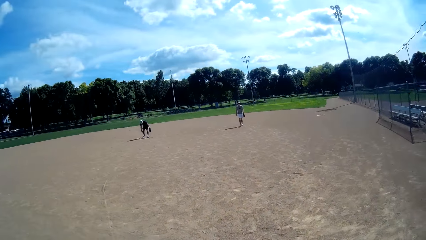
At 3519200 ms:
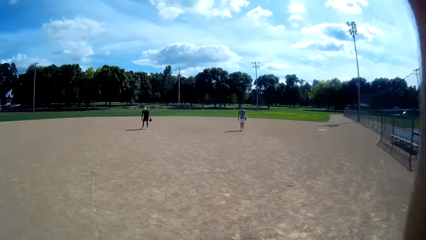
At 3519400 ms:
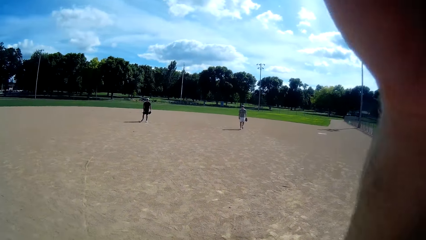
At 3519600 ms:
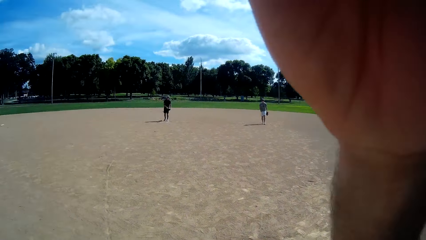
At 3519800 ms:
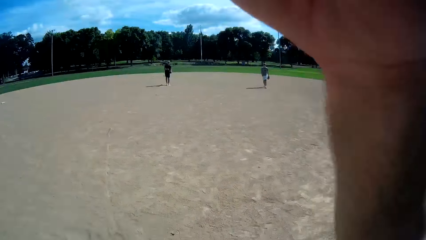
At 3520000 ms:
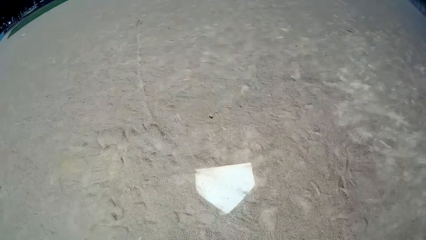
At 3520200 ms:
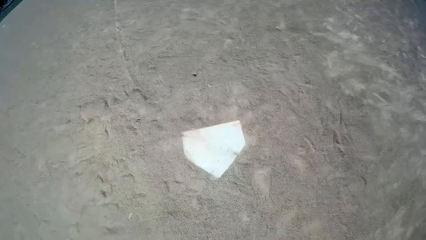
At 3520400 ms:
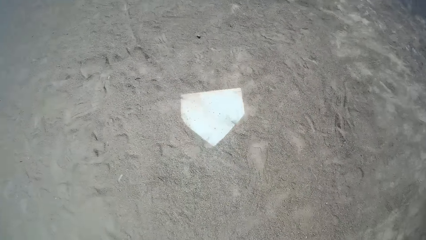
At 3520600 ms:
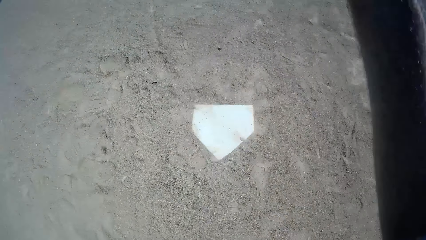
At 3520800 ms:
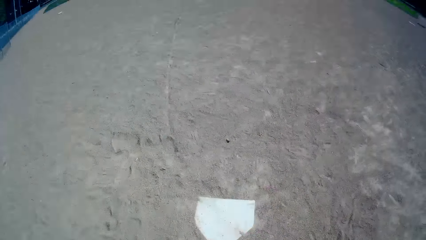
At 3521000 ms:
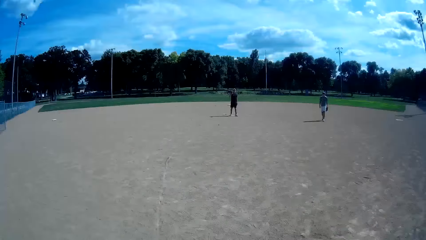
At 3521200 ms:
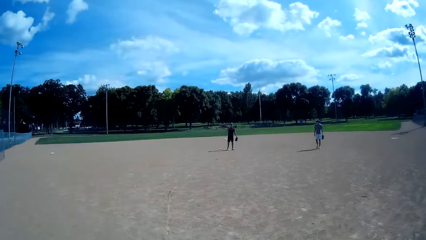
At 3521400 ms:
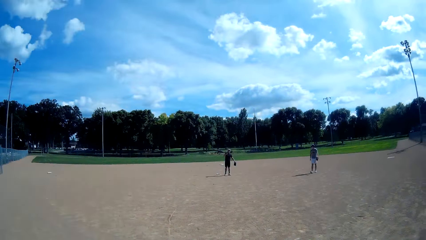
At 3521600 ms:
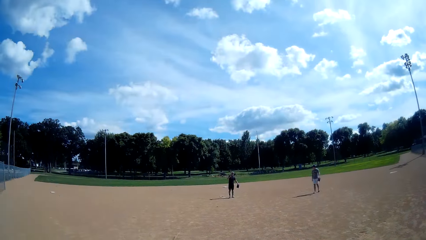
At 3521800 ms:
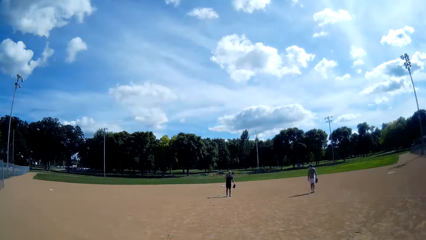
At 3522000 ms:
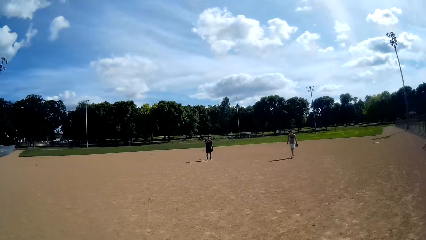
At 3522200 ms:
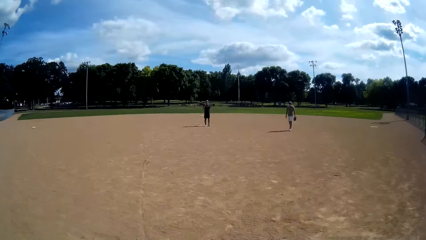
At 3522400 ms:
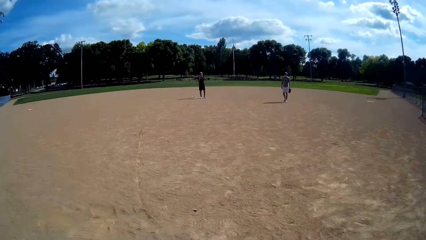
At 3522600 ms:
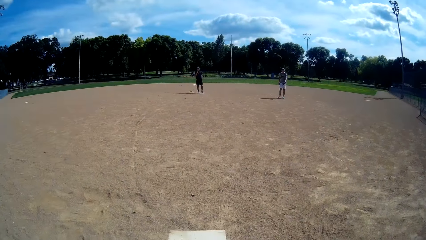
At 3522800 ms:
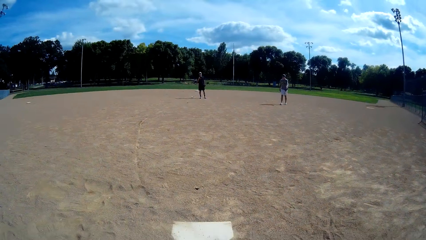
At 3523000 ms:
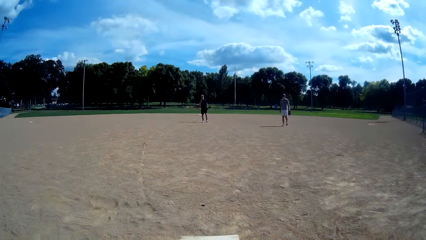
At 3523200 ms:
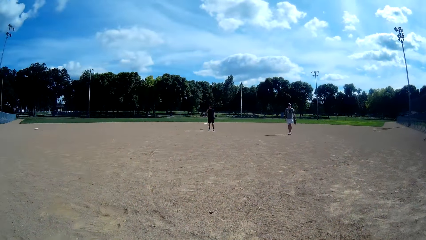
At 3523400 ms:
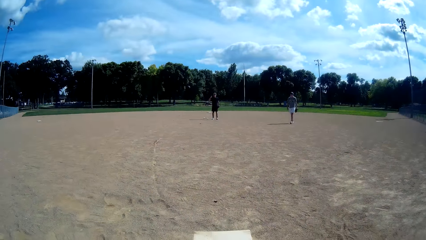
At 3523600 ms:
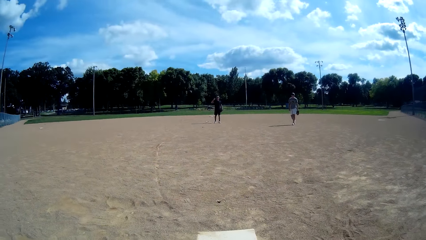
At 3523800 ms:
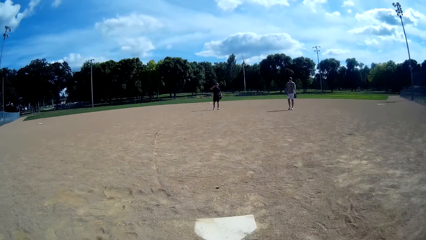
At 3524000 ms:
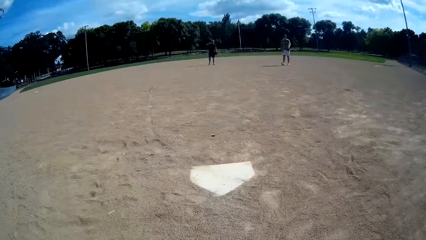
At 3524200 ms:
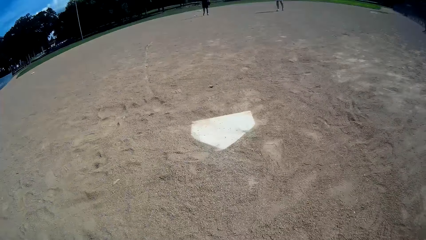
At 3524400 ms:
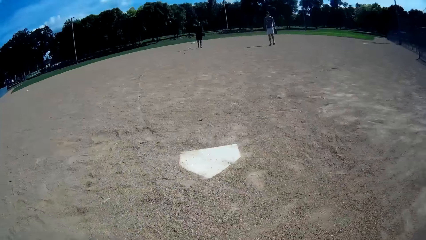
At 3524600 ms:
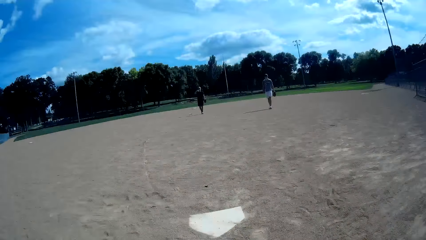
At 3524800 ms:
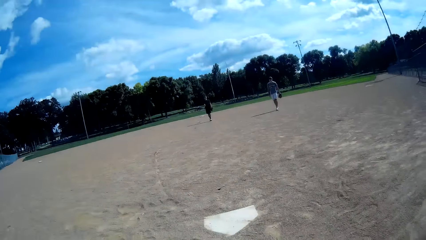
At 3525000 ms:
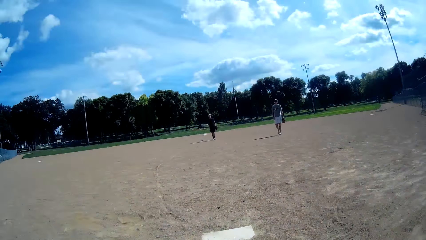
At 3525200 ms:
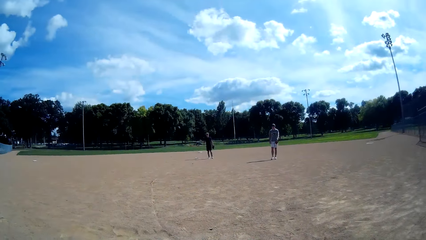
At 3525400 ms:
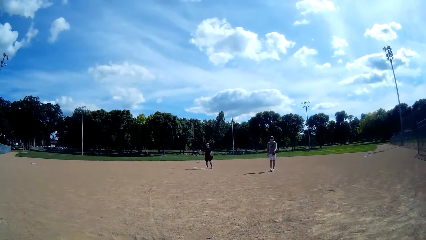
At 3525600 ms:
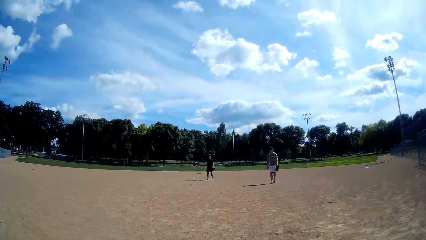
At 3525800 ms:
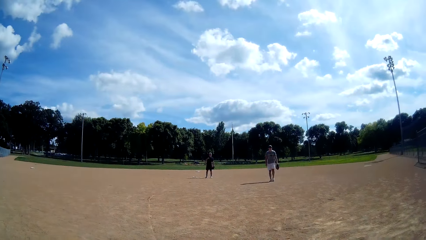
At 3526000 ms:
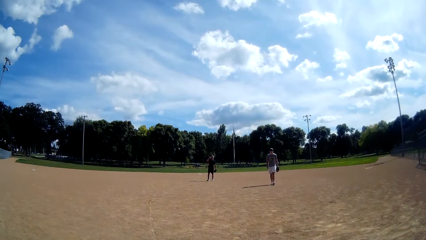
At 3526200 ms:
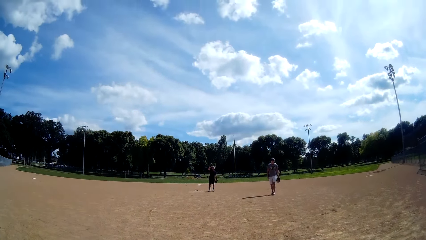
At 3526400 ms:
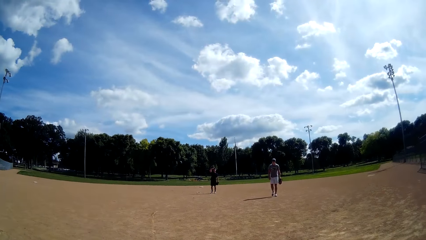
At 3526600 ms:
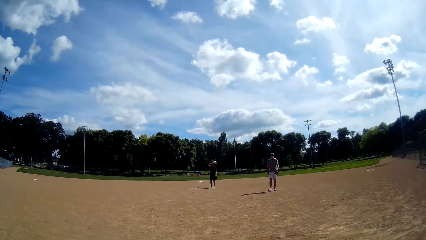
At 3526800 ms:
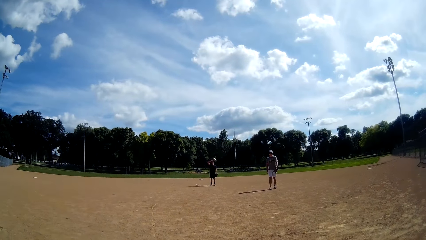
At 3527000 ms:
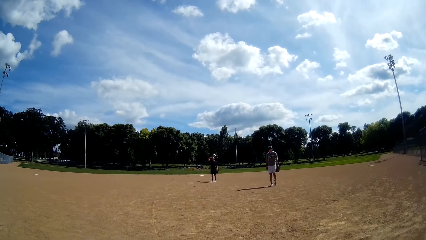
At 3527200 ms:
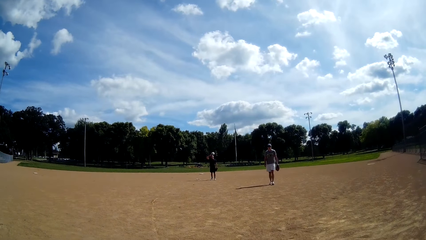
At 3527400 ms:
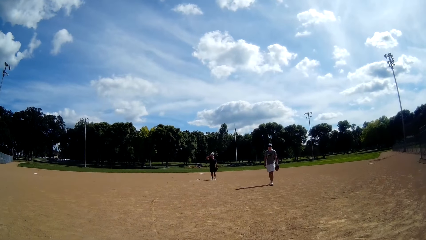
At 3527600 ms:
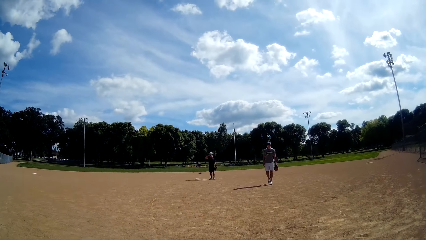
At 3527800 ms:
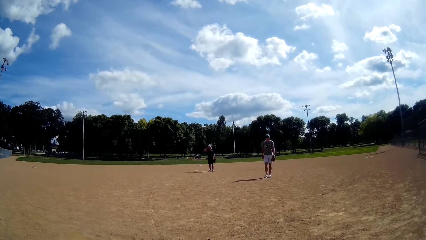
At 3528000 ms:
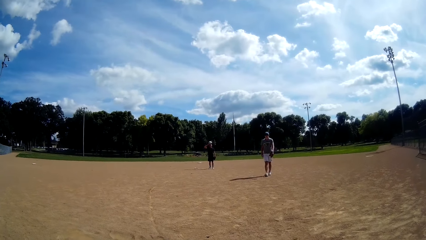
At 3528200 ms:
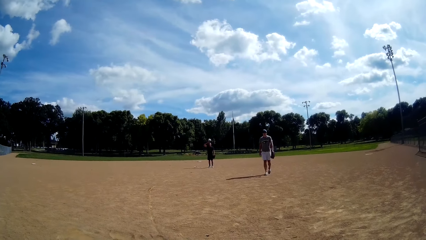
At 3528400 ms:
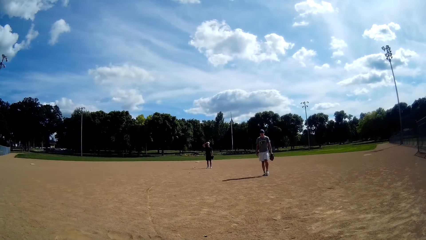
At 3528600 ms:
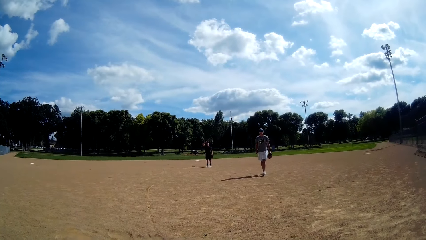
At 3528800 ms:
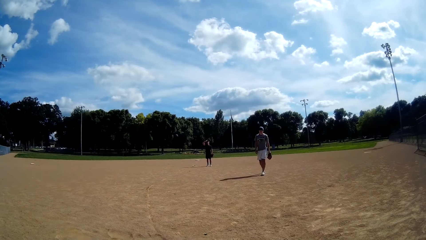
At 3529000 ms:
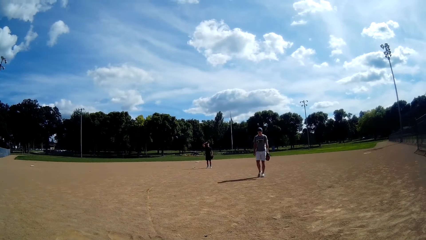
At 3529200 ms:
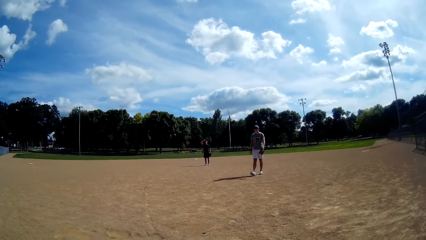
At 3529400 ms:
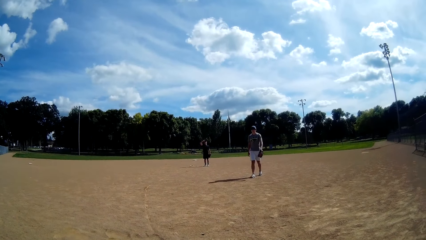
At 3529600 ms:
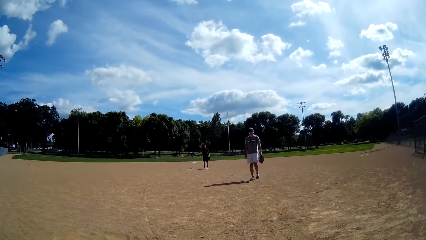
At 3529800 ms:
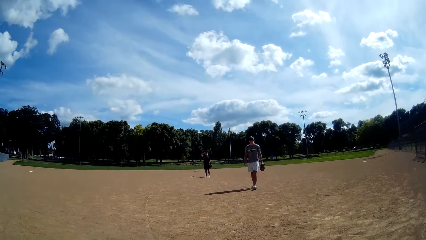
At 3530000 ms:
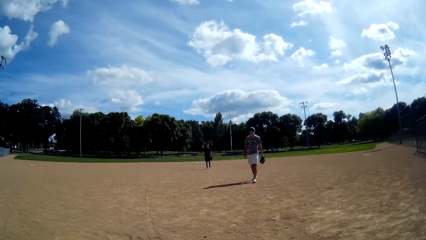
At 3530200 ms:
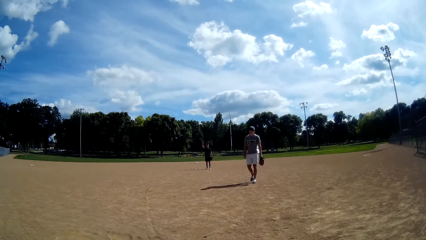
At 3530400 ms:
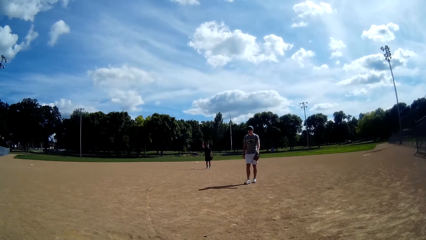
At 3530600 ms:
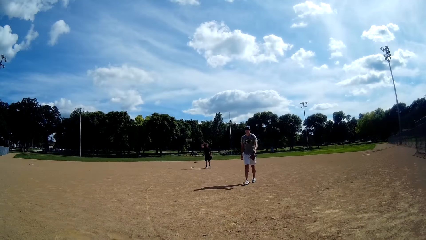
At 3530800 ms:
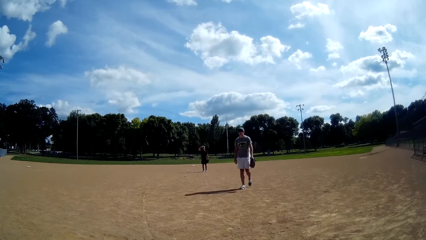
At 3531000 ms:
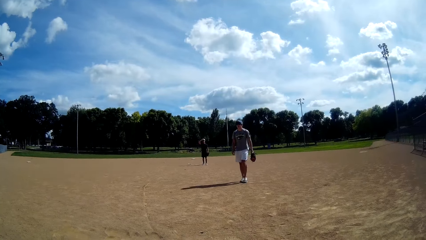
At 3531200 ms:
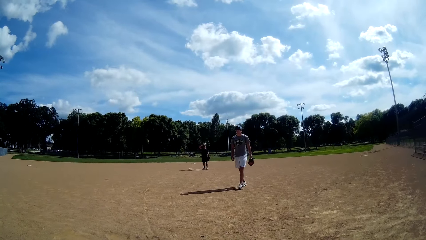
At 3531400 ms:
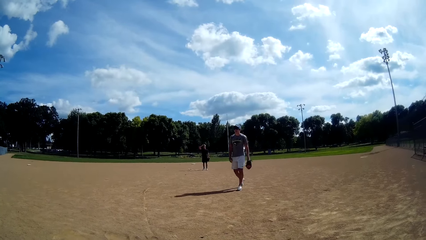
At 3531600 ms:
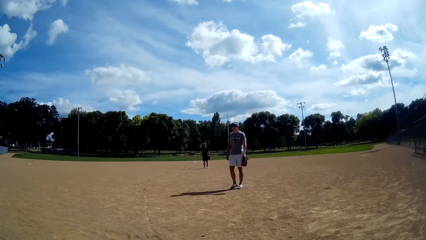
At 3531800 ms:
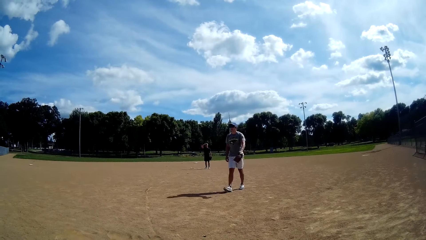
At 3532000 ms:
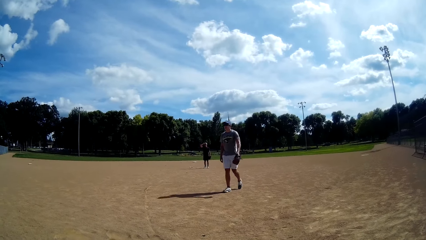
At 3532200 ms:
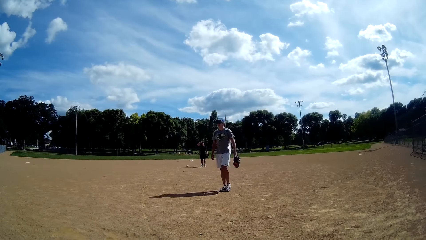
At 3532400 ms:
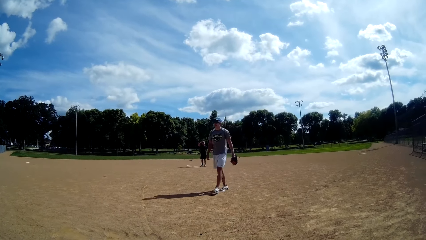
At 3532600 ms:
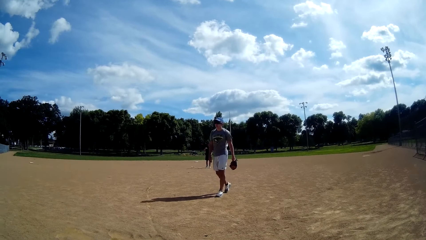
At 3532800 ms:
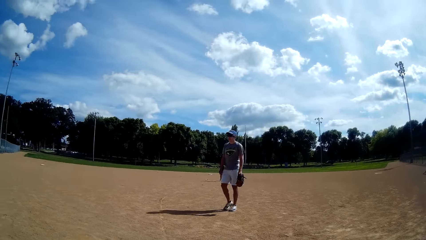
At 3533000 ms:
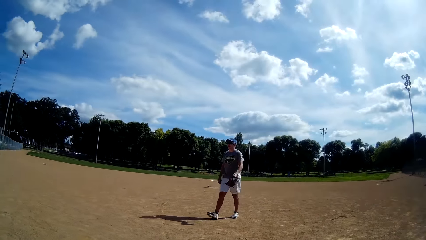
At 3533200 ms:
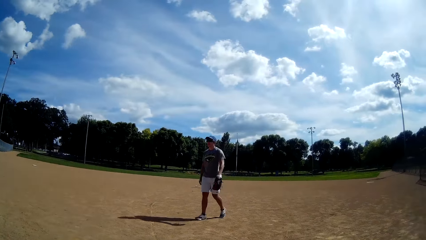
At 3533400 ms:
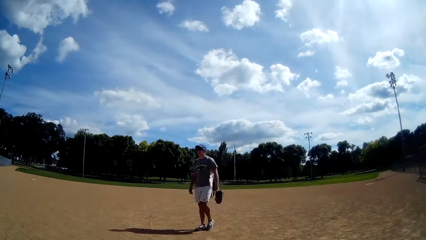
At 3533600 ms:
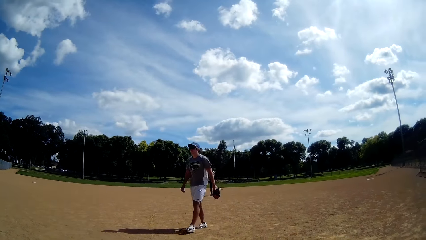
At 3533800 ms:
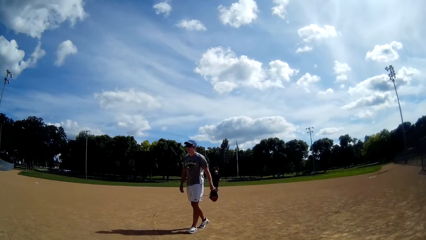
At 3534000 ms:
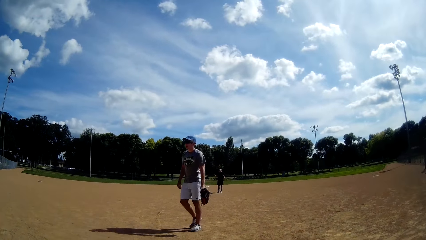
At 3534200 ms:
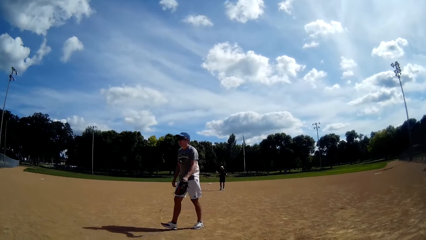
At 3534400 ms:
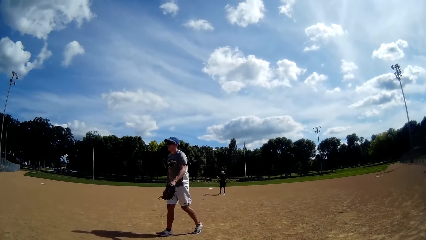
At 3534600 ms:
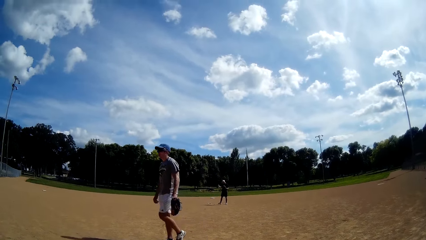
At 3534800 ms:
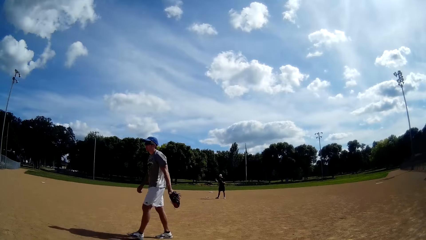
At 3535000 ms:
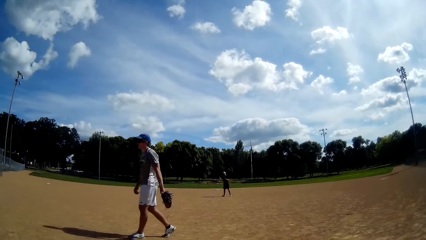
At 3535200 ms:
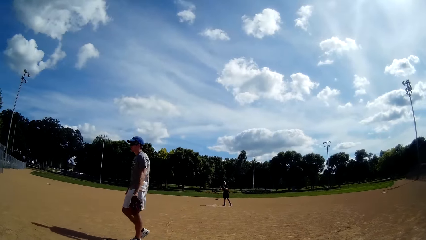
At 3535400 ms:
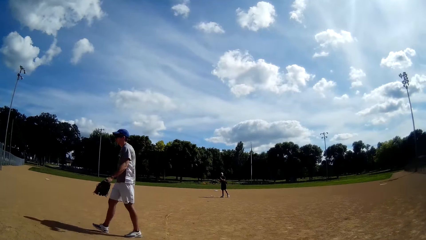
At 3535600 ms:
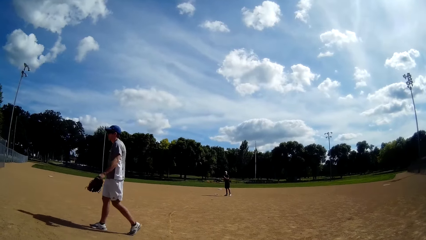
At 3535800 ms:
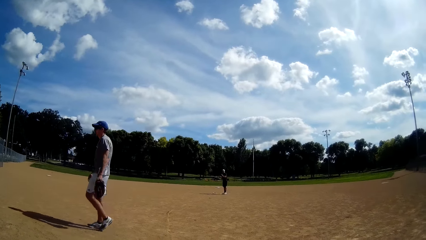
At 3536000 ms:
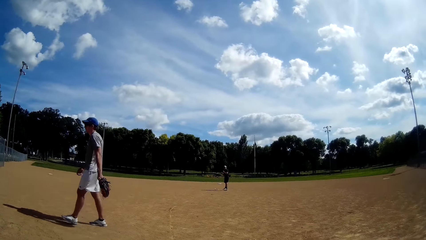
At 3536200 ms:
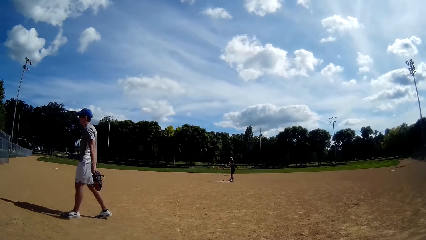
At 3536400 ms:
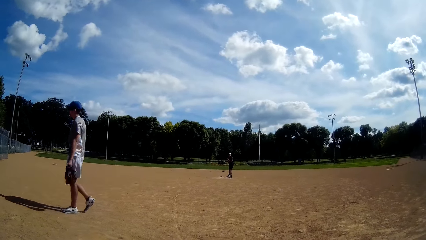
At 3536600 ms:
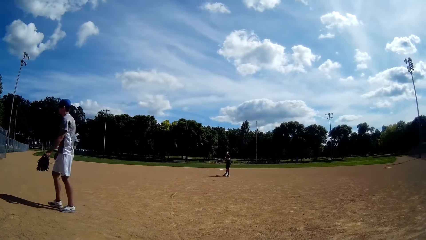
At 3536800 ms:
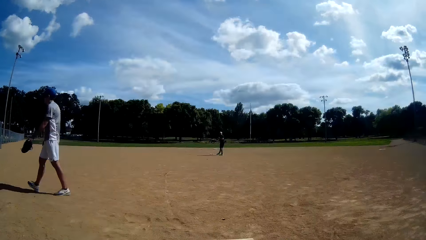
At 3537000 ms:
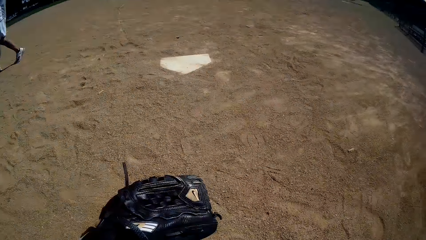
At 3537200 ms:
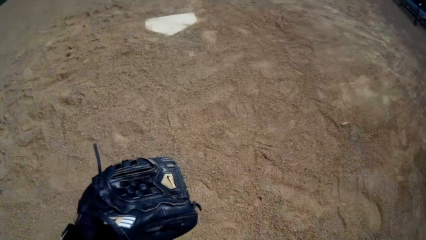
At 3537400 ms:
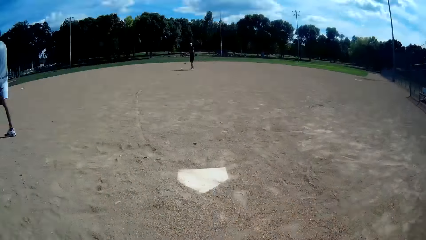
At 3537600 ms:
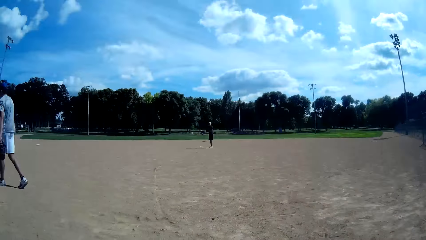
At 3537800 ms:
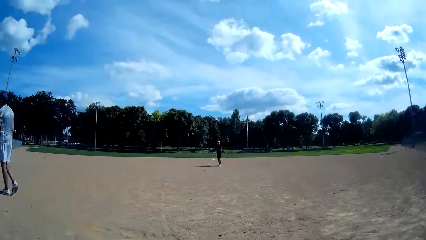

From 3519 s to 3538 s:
The camera wearer lifts his hand. He lowers his hand. A man walks in the field.
